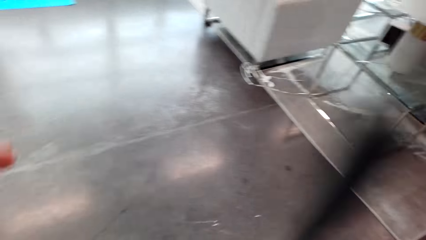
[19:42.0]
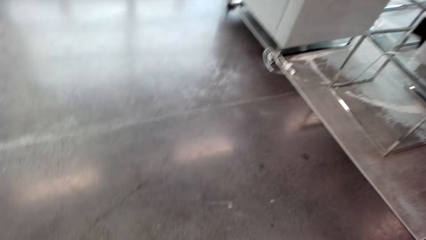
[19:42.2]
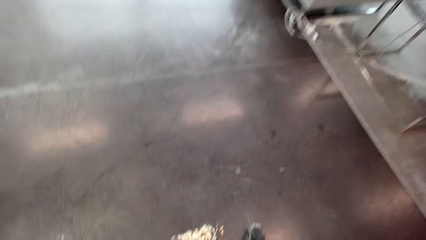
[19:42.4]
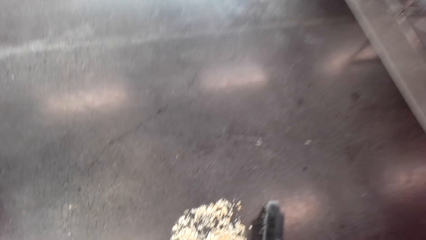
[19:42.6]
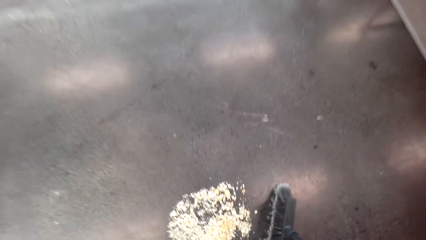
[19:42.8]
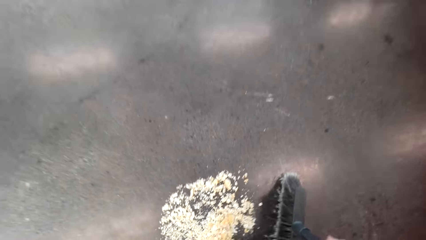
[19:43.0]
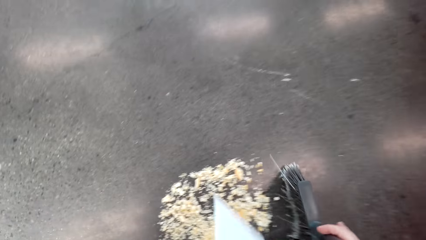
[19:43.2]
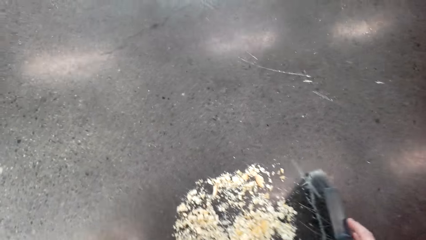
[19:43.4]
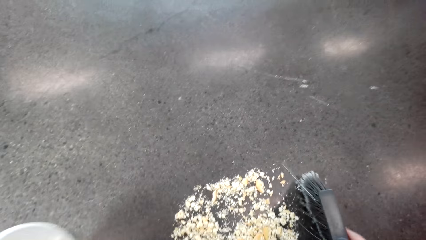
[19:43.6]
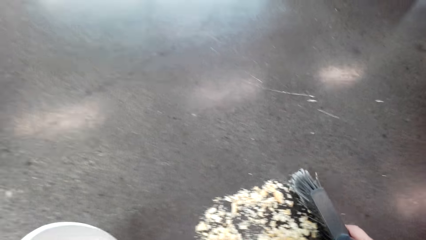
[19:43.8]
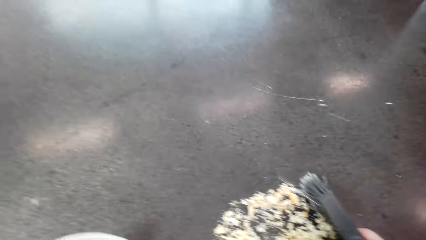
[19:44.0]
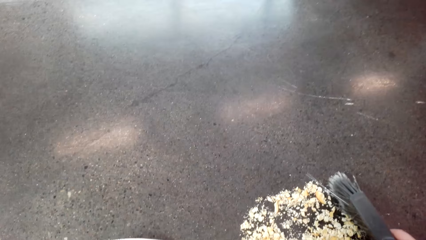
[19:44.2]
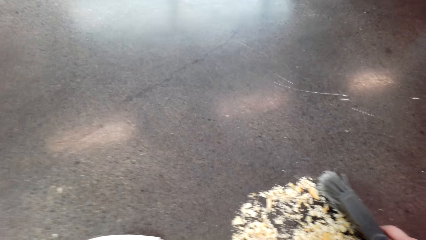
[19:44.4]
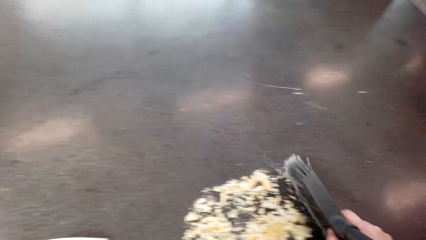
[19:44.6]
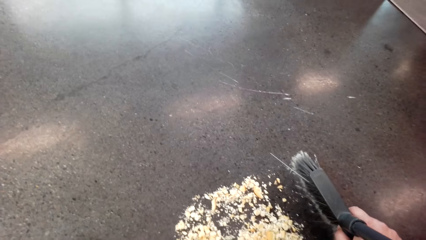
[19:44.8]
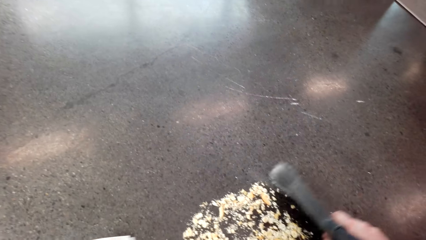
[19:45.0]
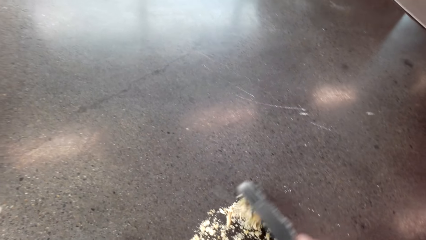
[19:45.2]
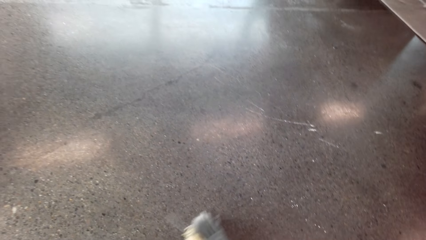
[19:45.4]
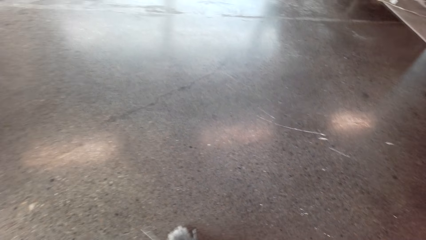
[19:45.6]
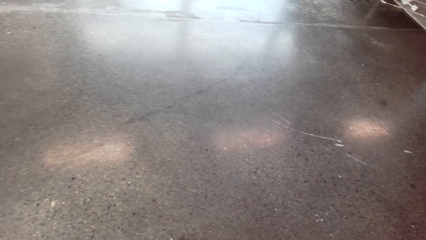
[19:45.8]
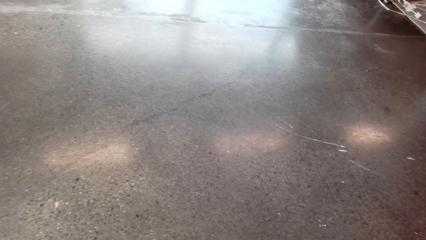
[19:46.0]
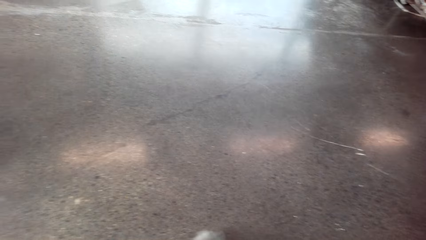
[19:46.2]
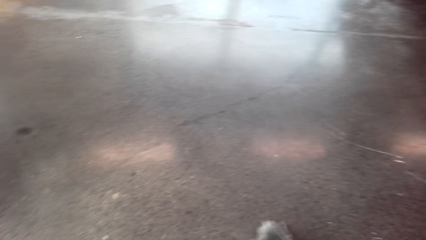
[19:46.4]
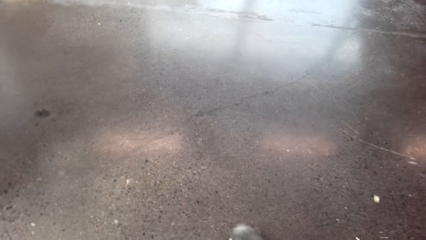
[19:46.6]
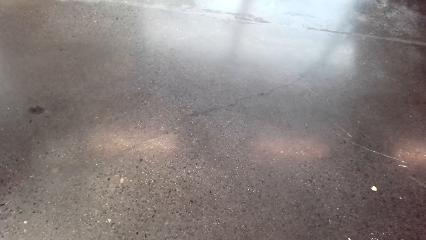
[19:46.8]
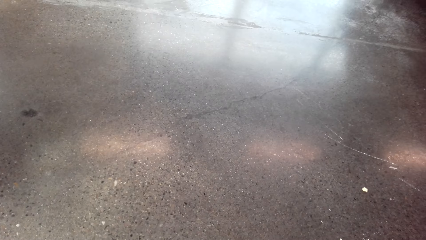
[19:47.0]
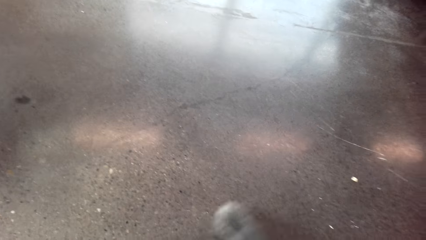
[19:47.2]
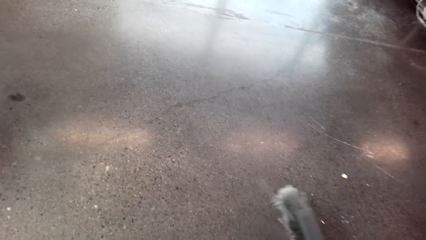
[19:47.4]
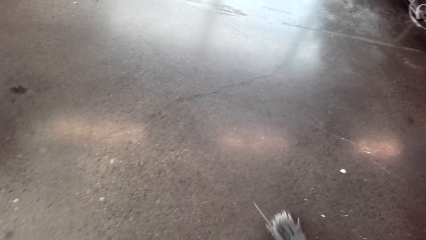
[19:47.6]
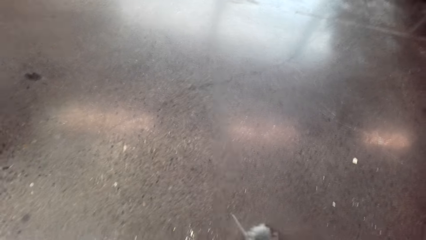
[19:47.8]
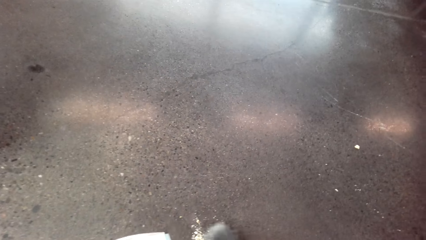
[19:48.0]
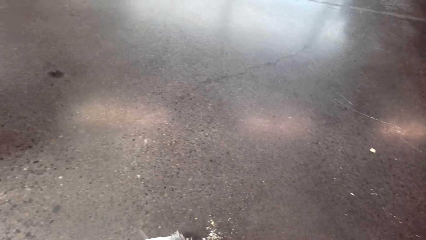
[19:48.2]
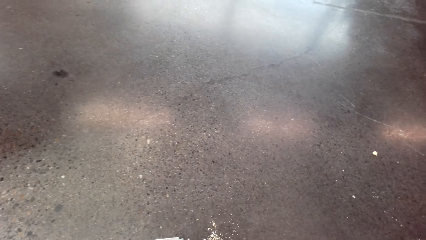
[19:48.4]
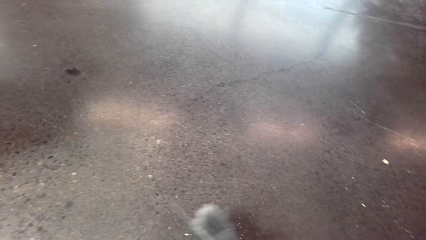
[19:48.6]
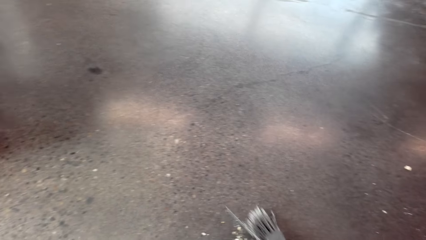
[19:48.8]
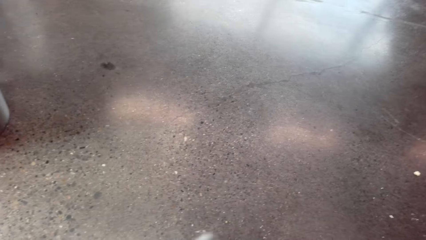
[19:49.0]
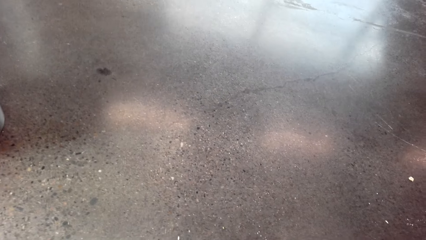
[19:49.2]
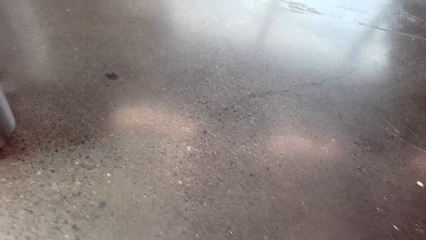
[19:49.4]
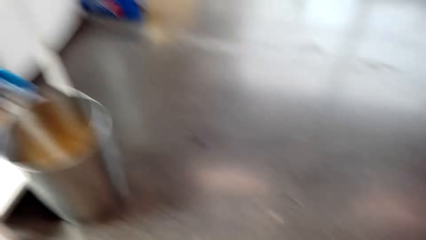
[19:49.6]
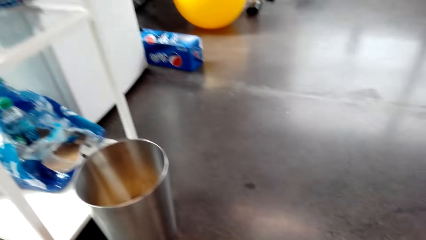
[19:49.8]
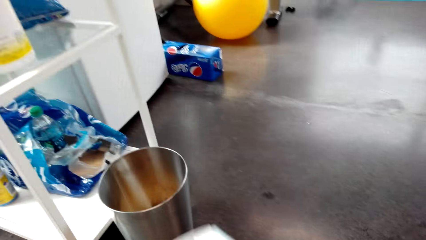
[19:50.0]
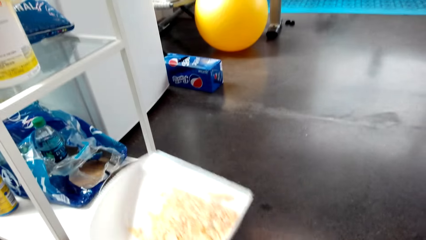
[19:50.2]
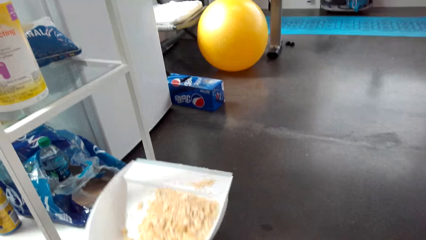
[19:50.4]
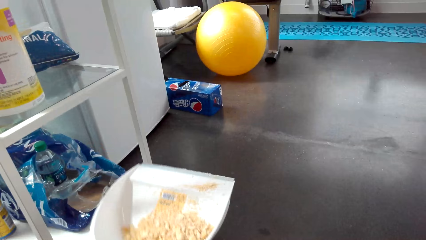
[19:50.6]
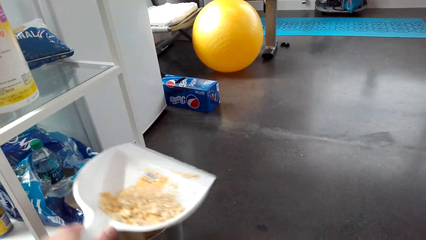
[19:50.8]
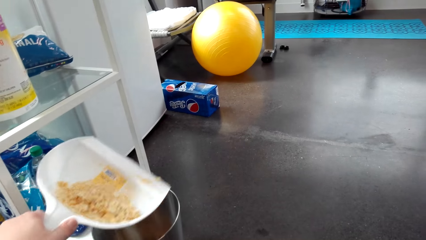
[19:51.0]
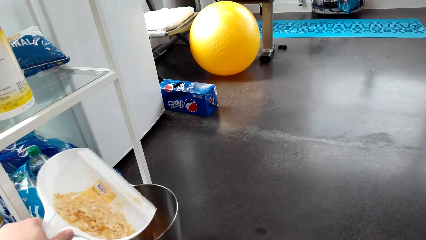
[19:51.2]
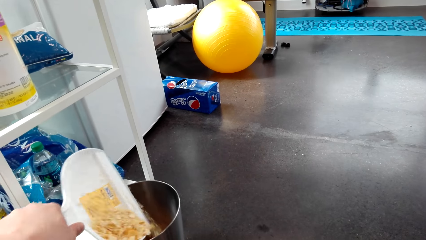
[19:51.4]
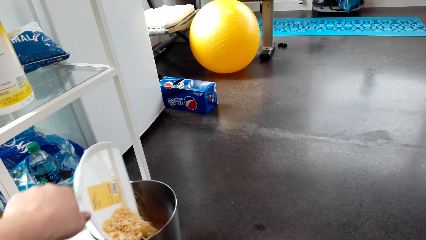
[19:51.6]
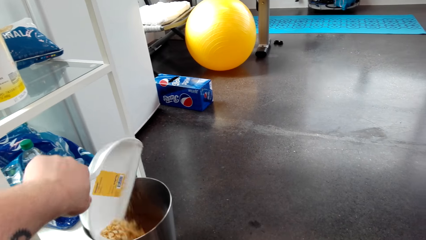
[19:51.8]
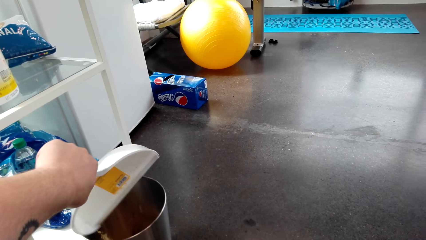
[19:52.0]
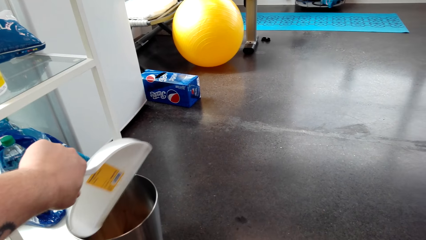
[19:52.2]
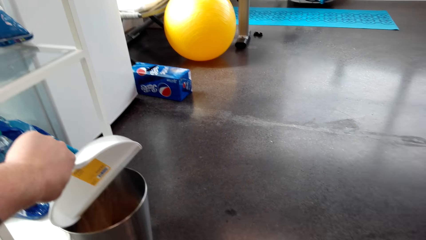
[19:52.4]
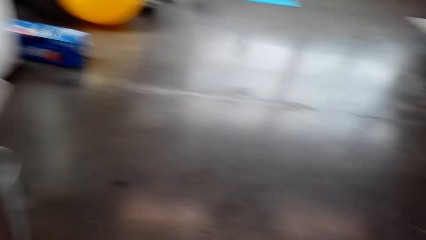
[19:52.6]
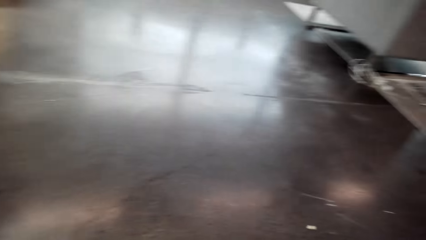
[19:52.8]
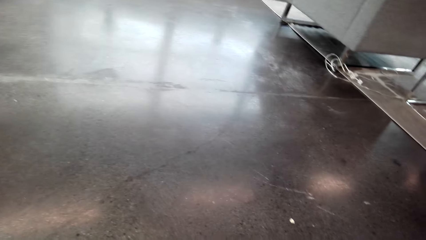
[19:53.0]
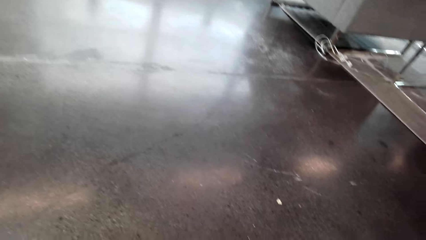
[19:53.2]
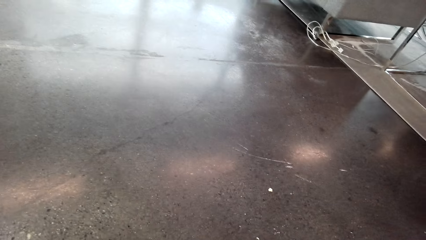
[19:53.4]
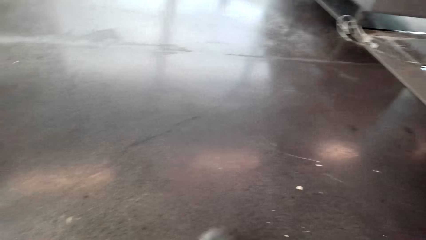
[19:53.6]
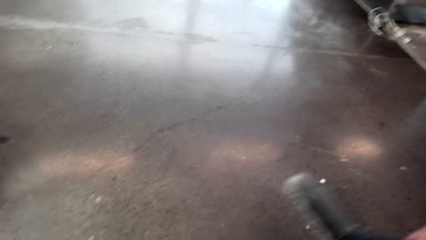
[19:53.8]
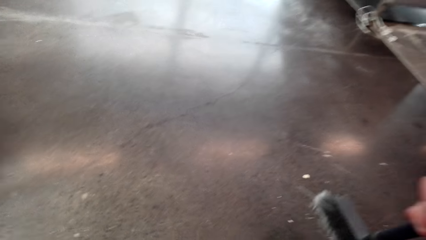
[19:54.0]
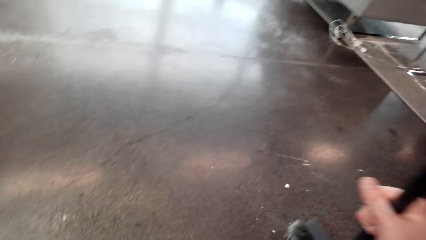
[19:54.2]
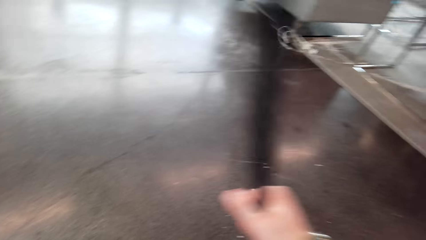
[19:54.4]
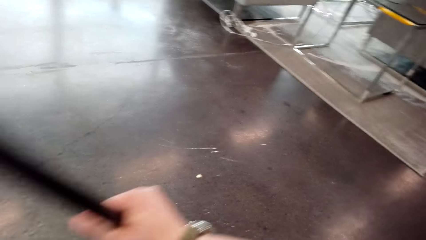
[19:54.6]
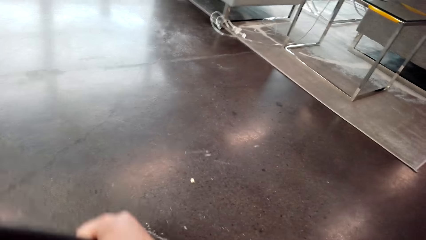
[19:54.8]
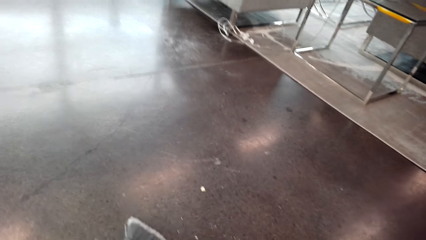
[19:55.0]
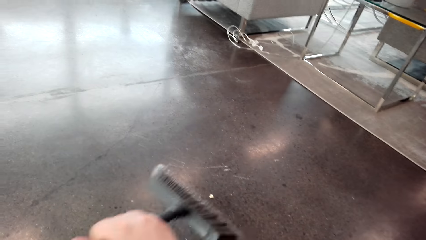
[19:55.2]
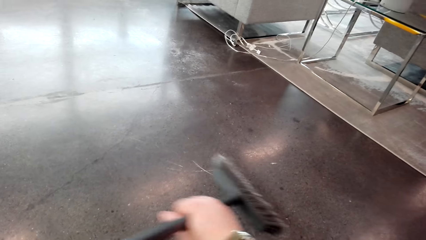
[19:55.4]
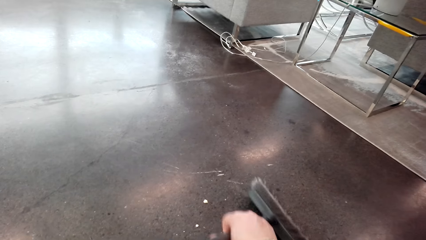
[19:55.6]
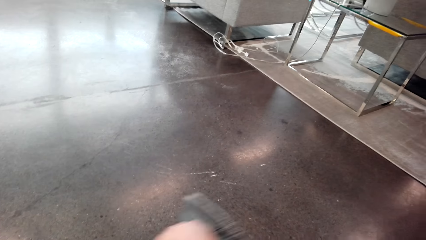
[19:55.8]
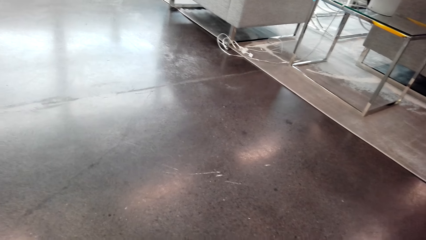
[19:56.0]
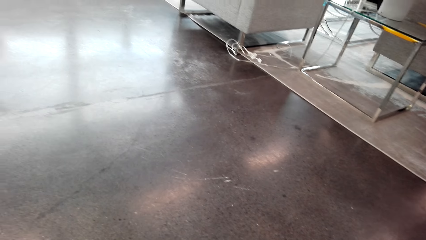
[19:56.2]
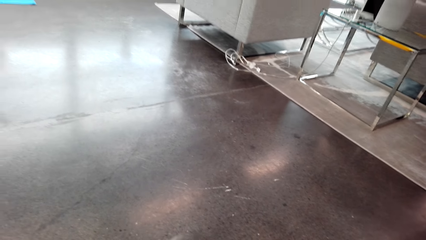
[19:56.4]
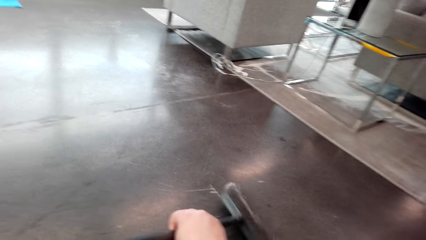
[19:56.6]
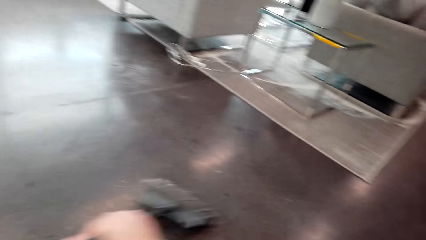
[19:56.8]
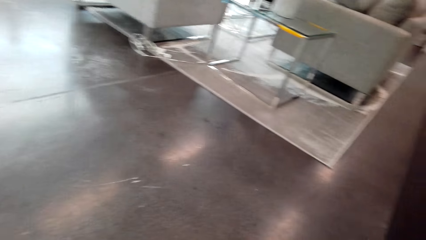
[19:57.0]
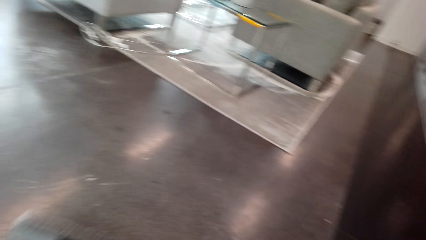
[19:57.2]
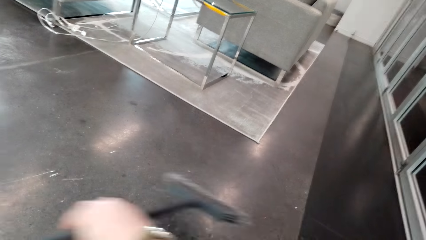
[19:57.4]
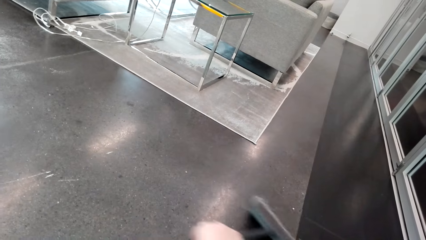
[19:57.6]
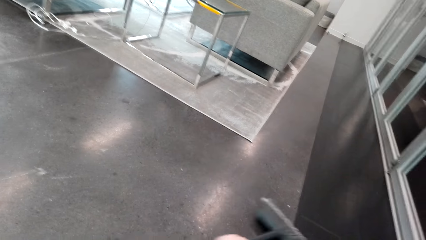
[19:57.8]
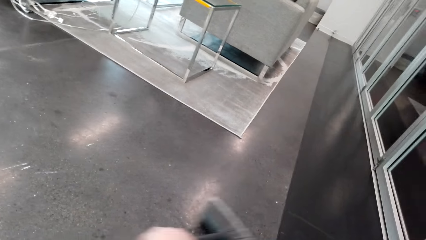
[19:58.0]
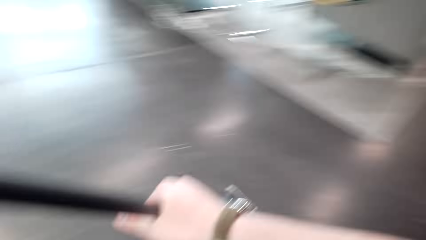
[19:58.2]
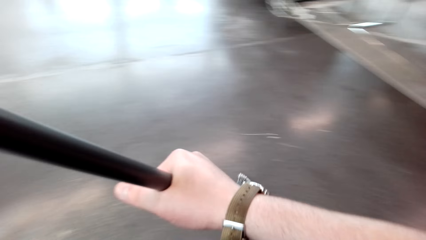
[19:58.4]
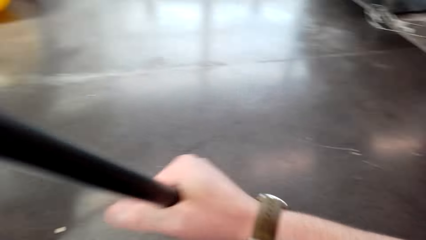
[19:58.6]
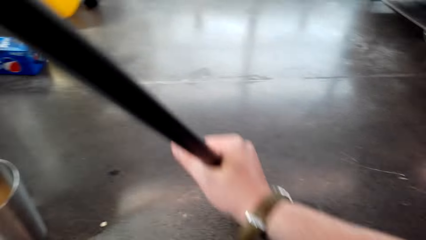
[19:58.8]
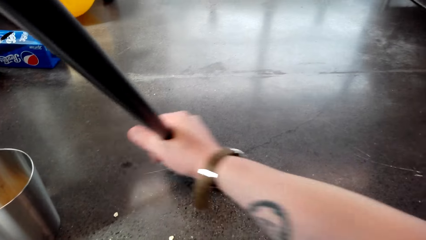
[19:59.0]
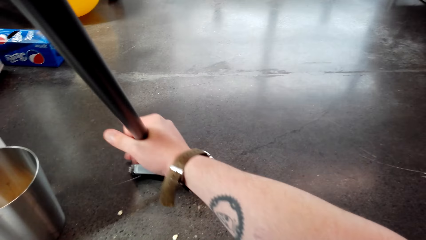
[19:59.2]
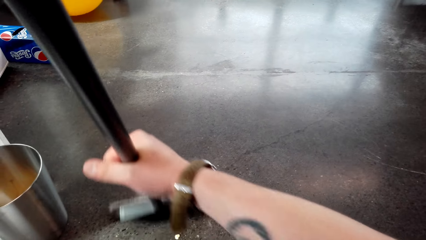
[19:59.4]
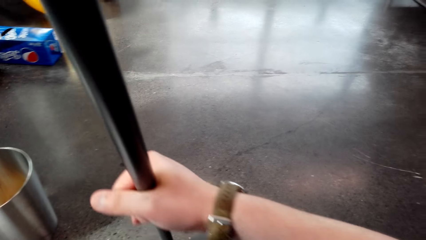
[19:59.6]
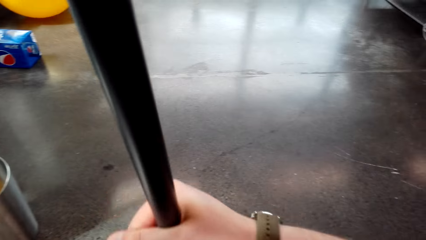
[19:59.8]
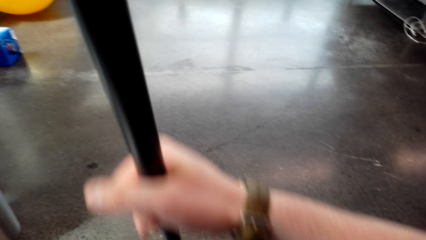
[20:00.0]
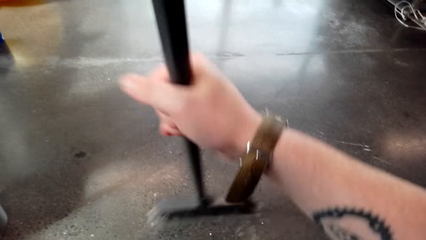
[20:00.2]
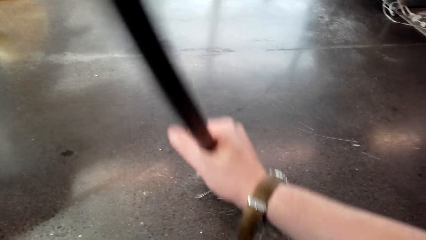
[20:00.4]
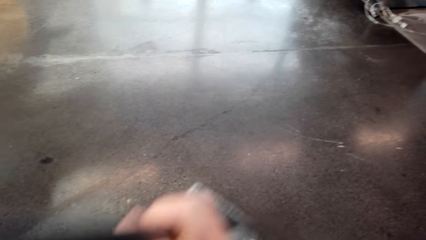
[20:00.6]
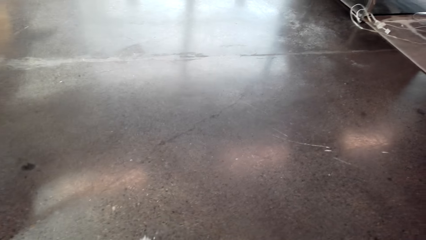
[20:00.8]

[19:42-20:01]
The camera wearer sweeps the trash into the dustpan. They pour the trash into the trash bin. They clean the floor with the broom.
